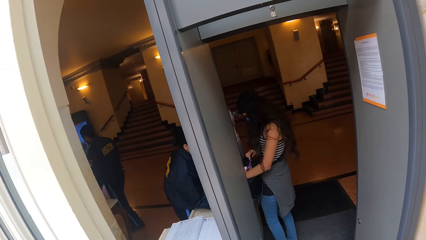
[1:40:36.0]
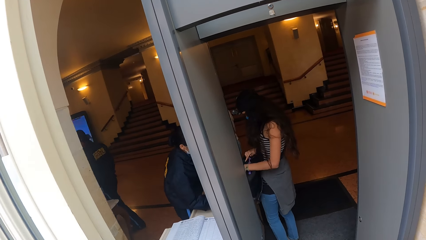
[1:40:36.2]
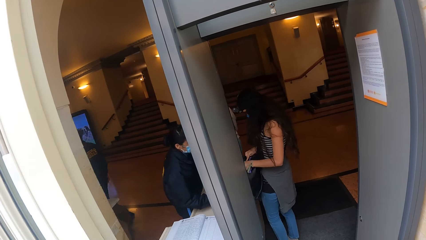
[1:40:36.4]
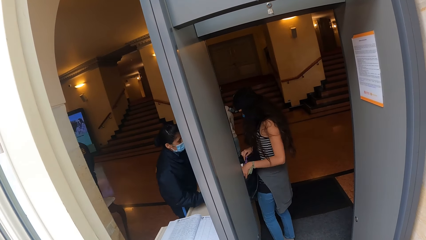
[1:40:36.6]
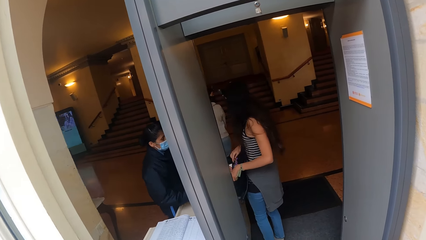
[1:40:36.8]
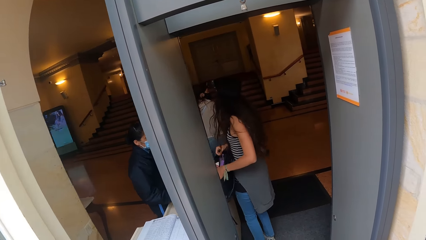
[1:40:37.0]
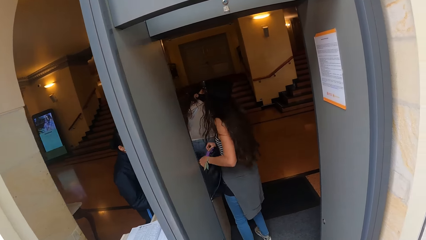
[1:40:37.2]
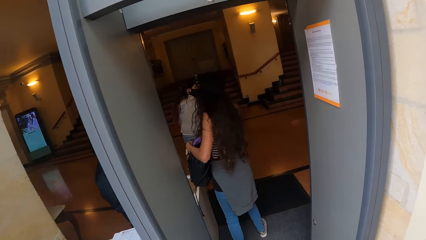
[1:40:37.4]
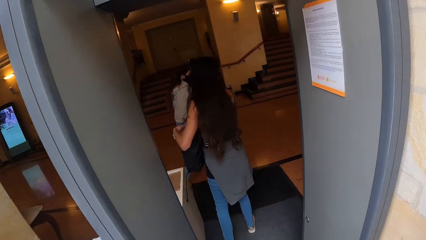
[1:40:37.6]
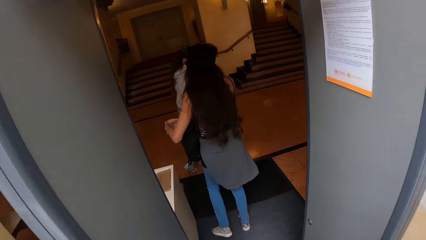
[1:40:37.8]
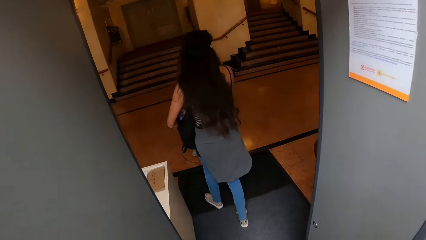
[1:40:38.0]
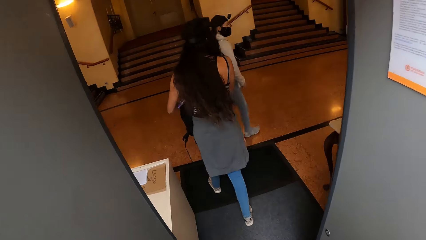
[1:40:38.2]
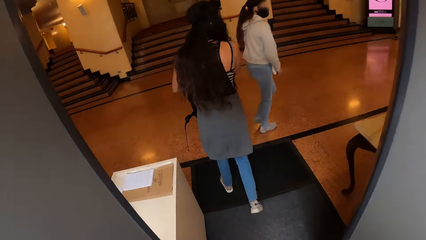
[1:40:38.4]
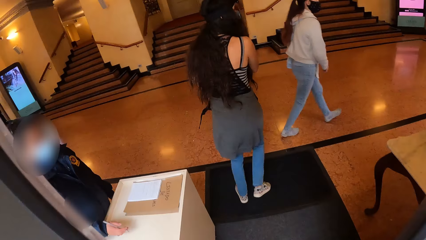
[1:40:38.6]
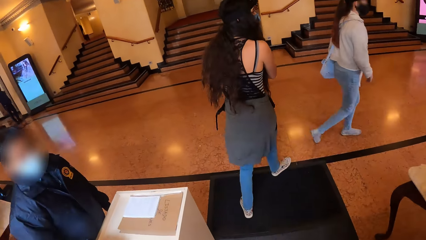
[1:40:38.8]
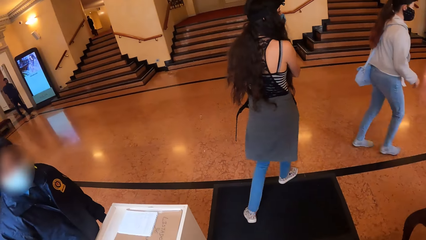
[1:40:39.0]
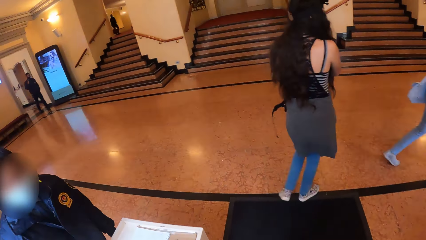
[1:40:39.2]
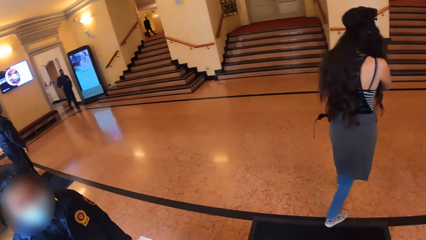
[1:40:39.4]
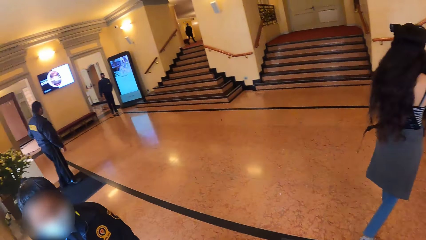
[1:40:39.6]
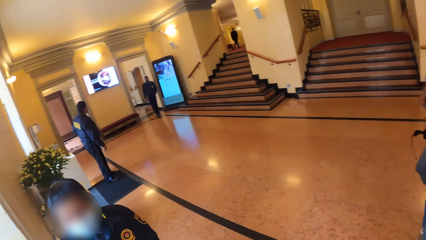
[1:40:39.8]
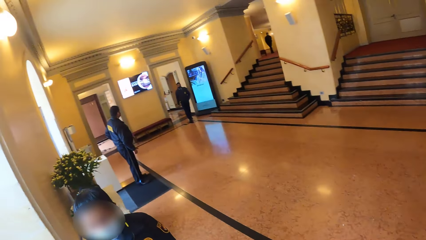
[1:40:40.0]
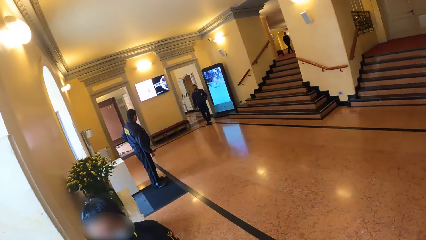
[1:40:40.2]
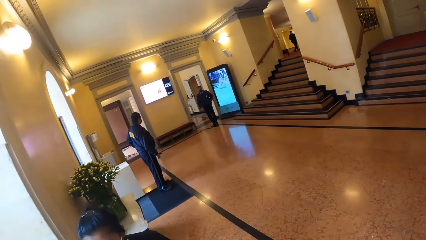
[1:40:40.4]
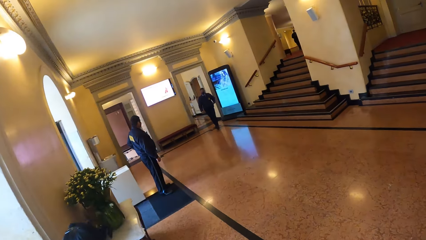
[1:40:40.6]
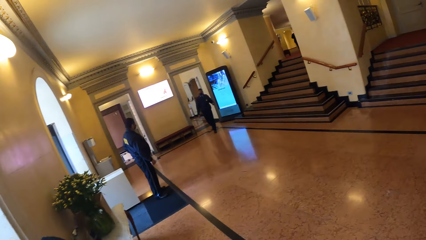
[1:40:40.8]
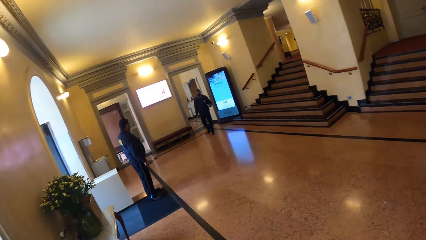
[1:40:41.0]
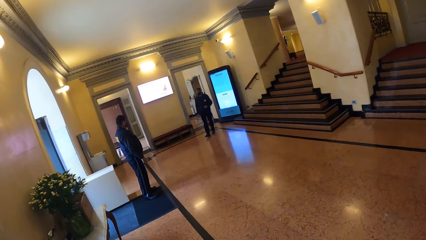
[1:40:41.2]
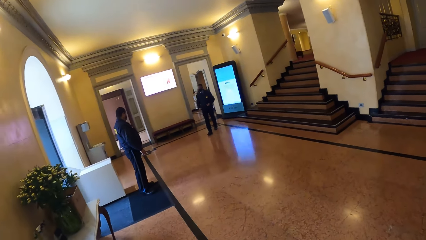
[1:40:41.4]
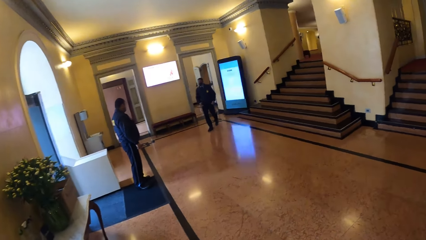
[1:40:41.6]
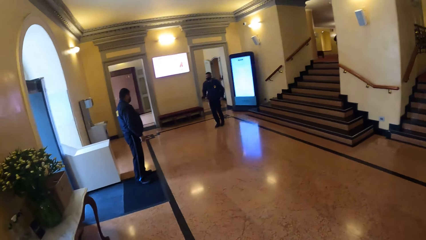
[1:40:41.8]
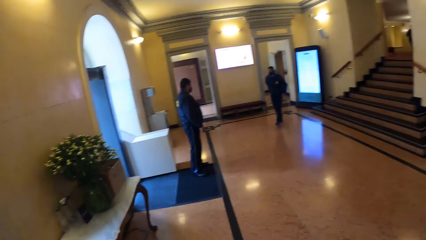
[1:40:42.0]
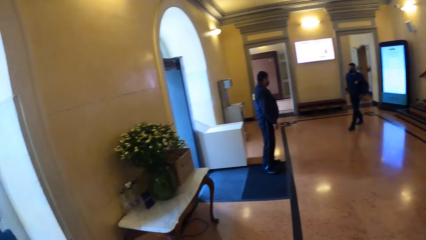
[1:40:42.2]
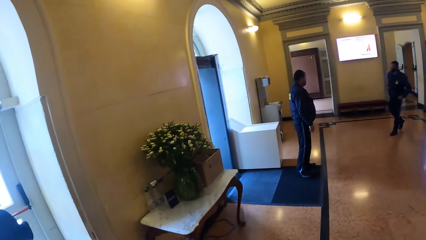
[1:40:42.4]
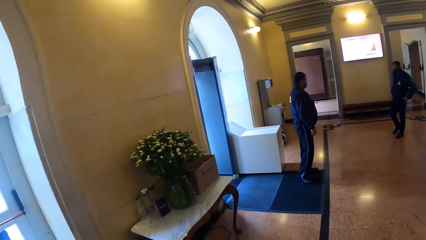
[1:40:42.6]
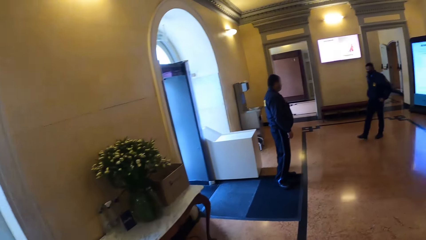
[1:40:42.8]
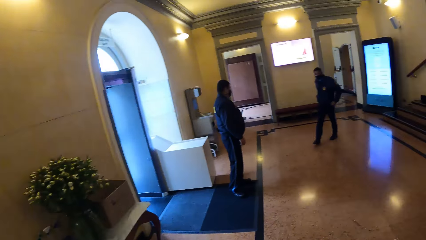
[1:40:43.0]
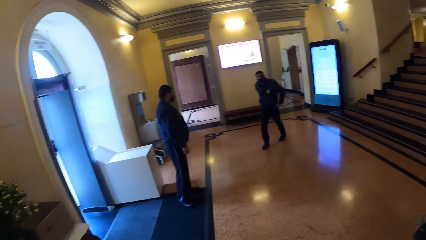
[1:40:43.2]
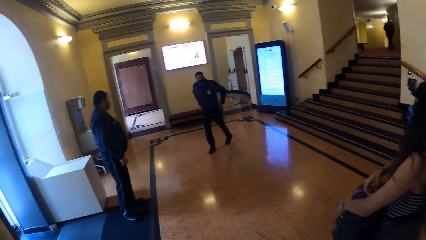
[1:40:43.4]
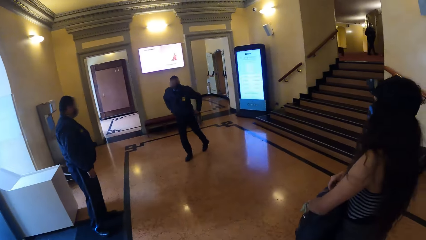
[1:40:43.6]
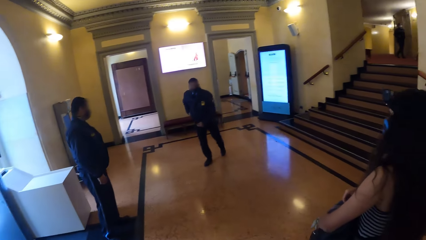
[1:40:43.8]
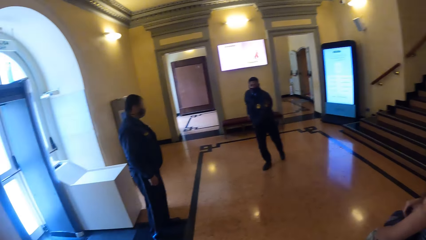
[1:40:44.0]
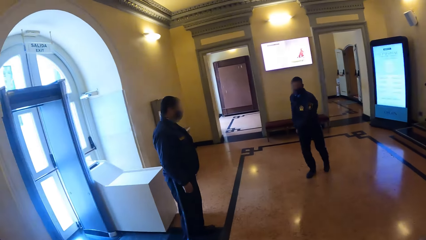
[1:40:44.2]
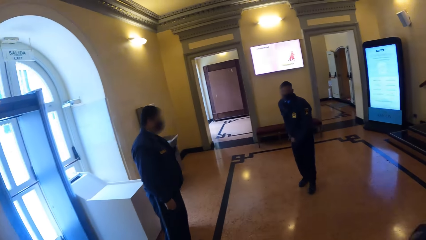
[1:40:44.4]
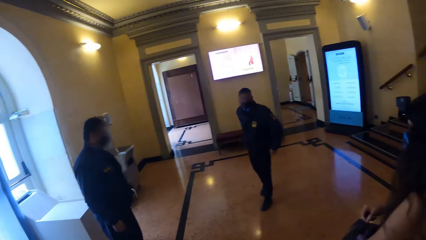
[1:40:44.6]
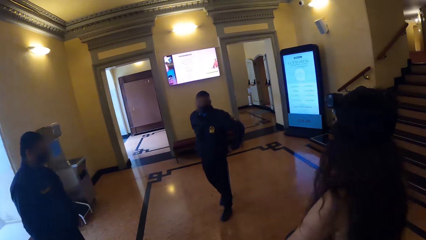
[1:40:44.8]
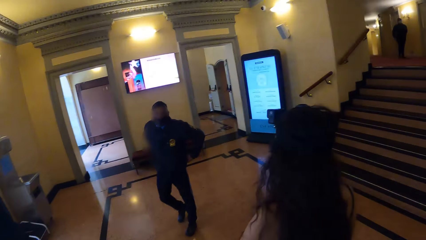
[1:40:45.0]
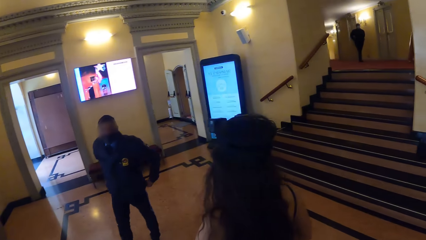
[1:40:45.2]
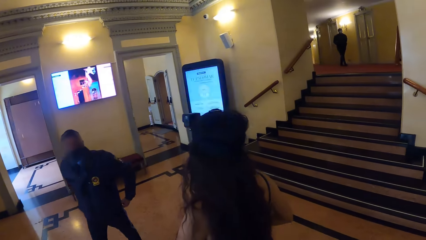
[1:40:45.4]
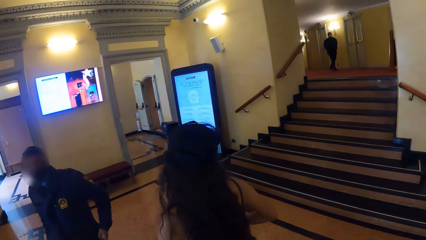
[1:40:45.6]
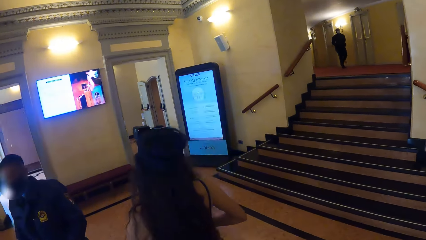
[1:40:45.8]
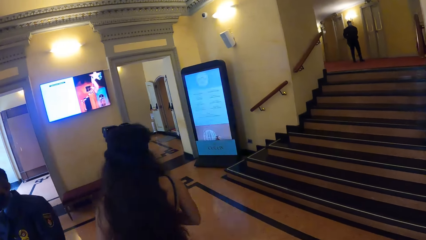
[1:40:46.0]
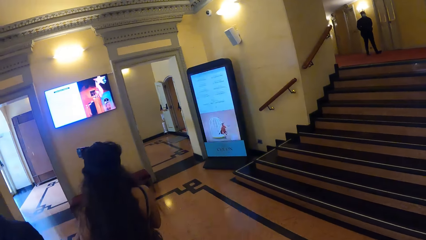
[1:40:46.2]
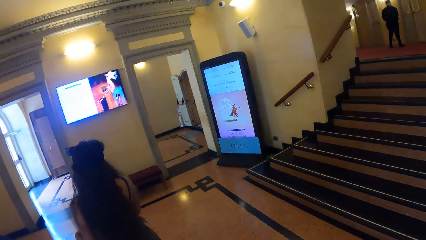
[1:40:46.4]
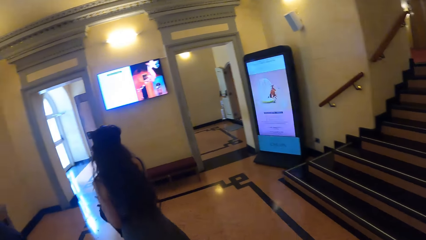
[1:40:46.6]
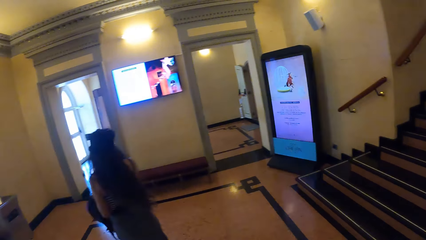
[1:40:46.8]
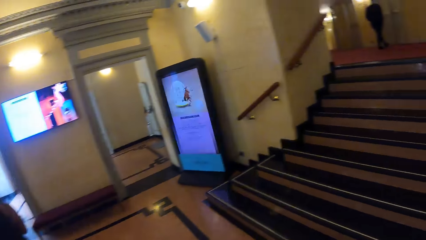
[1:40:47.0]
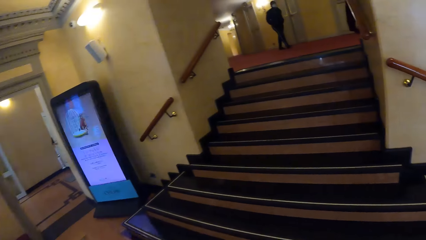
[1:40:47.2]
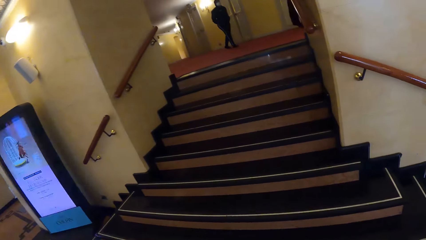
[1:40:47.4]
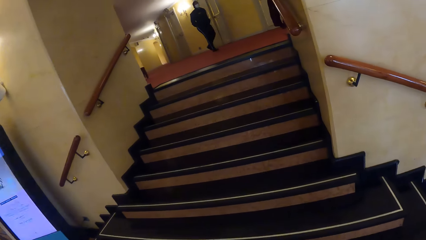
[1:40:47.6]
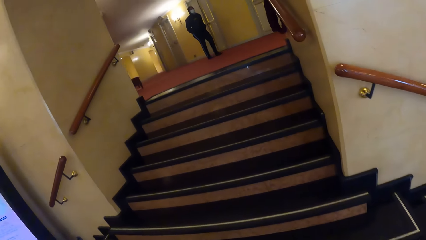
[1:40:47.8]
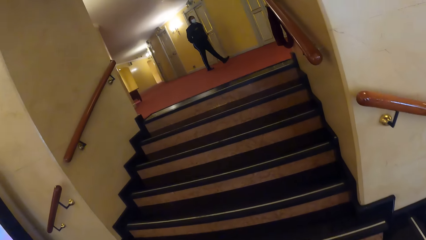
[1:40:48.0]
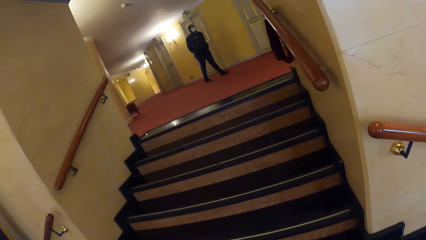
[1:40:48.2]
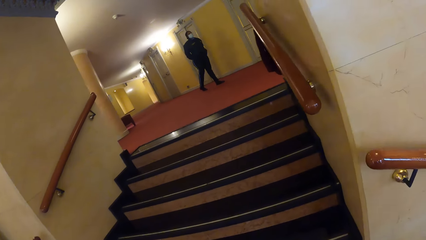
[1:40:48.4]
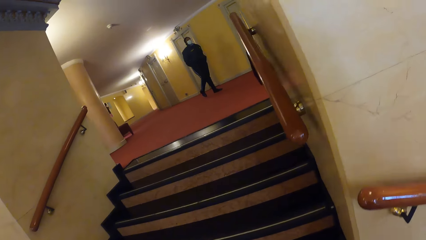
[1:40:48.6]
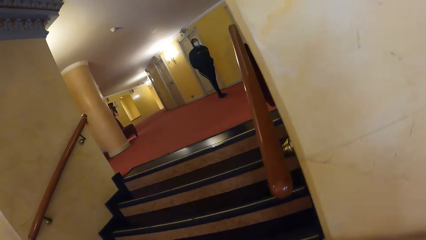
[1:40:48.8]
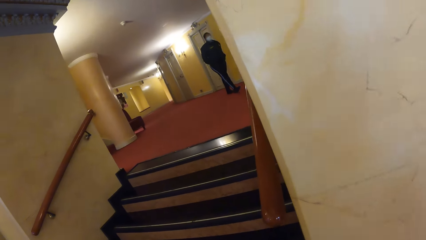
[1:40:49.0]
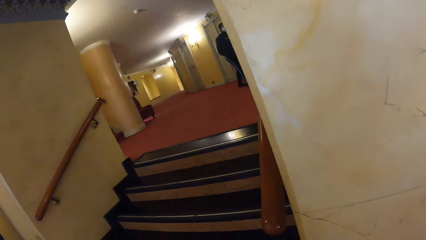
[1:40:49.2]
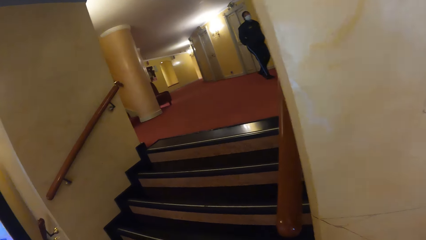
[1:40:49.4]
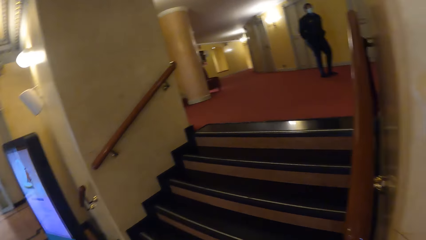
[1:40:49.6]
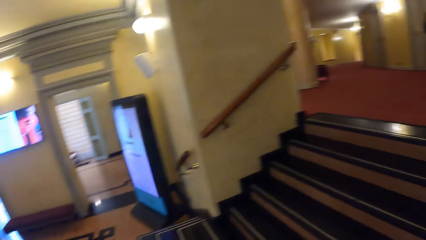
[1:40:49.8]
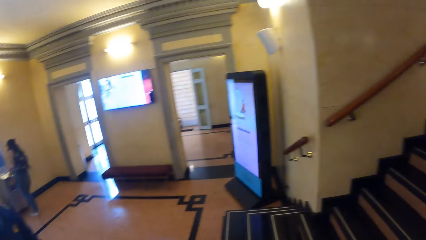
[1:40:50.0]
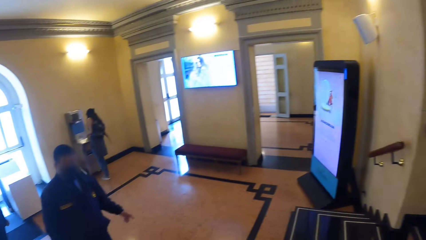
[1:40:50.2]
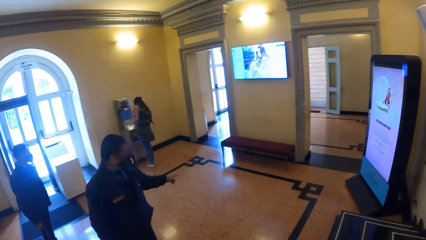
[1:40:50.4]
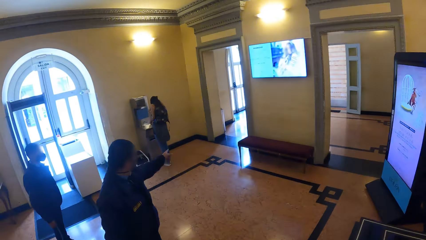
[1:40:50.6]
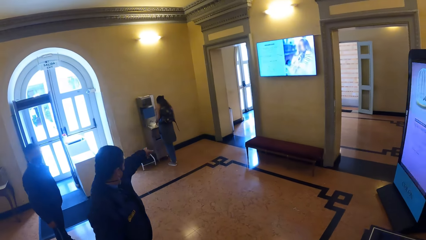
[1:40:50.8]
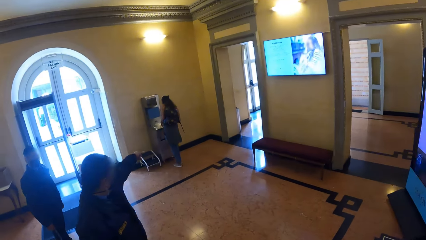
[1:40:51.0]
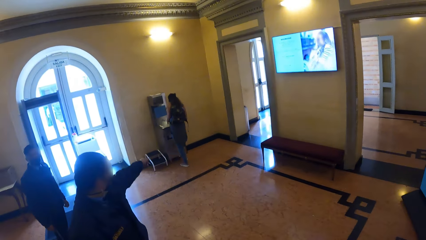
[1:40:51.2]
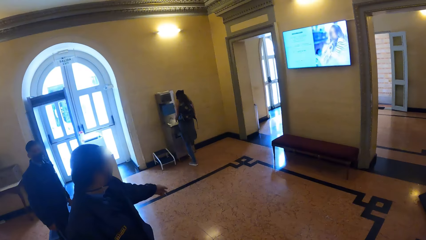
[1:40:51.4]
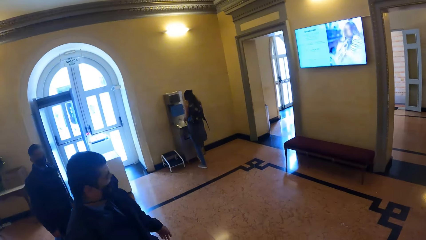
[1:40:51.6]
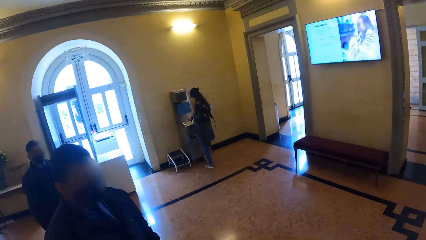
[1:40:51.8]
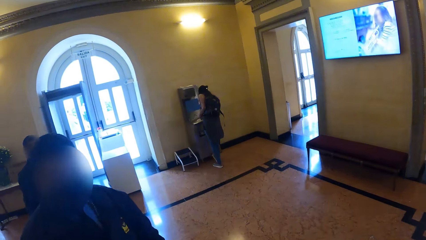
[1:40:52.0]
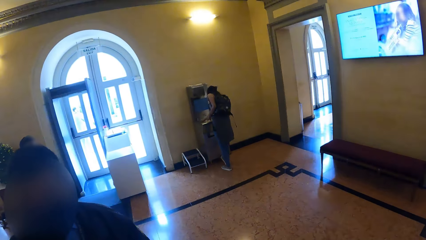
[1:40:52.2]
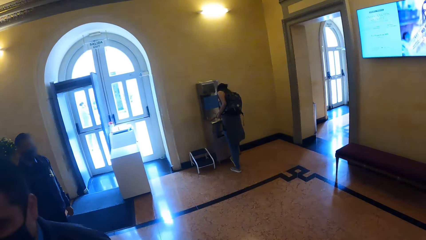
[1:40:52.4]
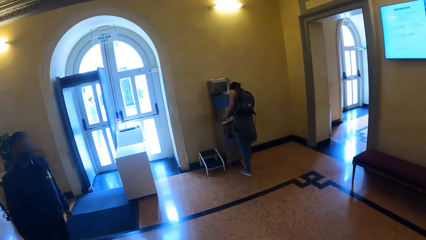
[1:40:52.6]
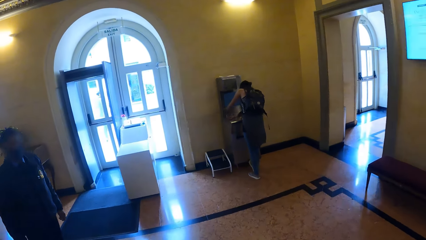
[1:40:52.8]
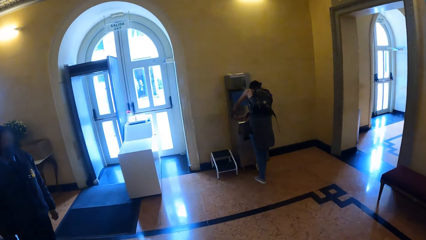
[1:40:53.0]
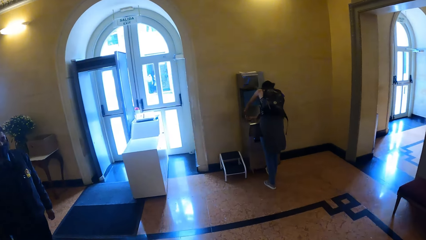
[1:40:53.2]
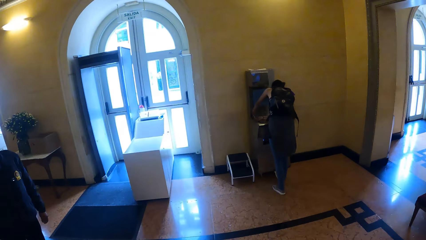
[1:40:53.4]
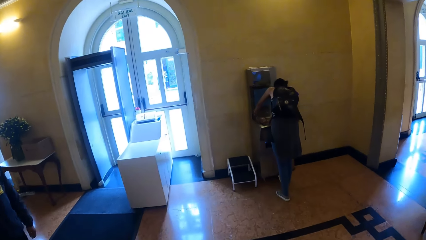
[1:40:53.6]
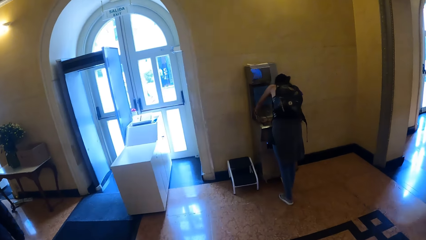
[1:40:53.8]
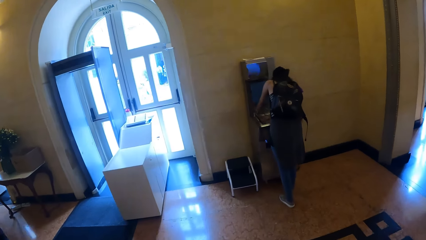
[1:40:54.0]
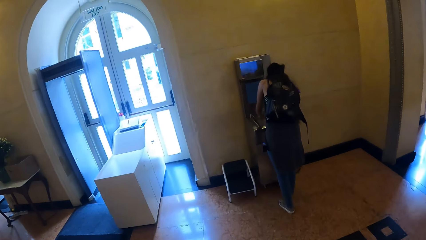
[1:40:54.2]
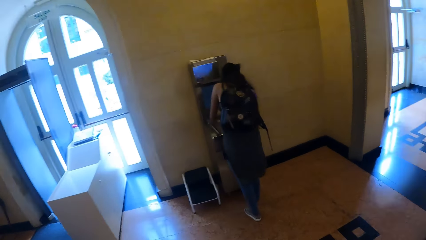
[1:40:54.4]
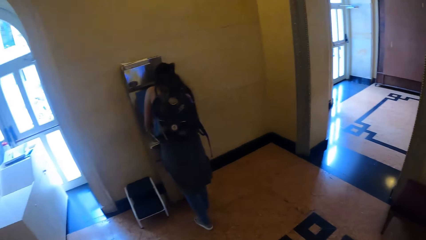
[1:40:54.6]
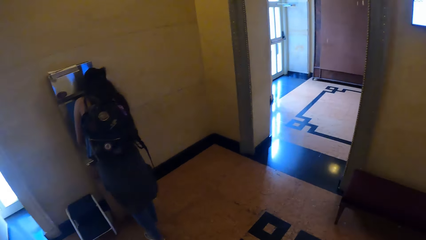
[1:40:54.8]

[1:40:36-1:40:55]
The camera wearer looks around. They walk in the building. They look around the building area. They walk in the building. They look upstairs. They walk around the building area.
